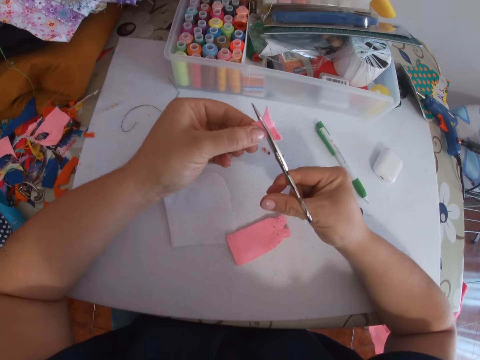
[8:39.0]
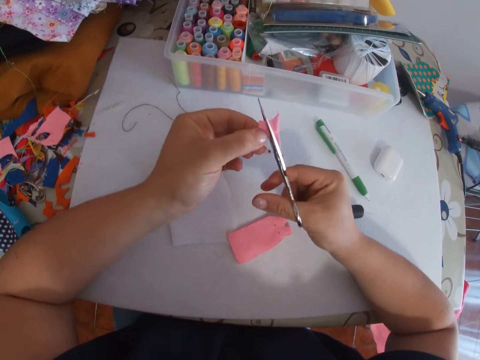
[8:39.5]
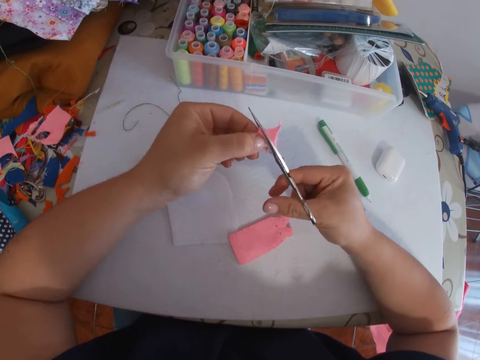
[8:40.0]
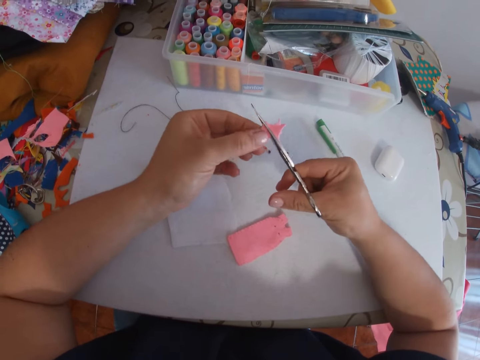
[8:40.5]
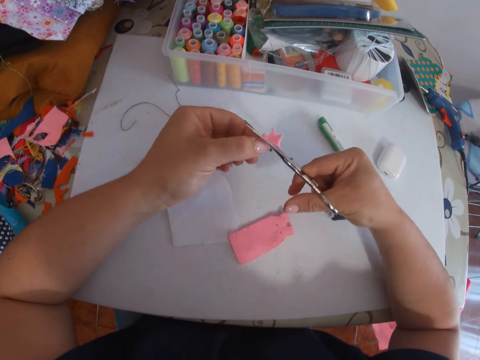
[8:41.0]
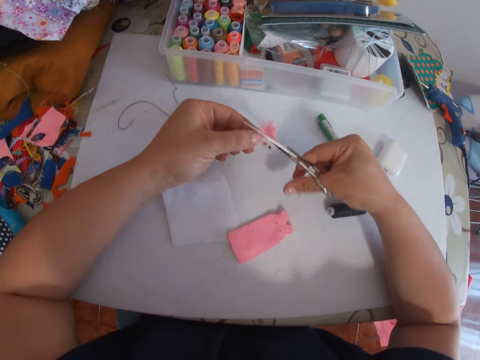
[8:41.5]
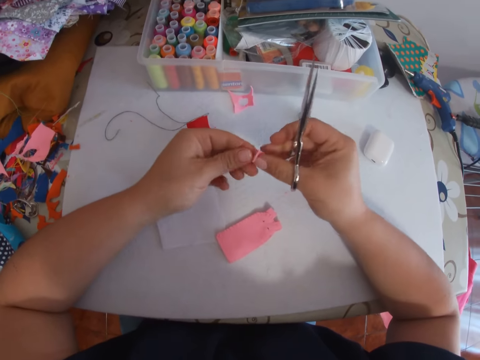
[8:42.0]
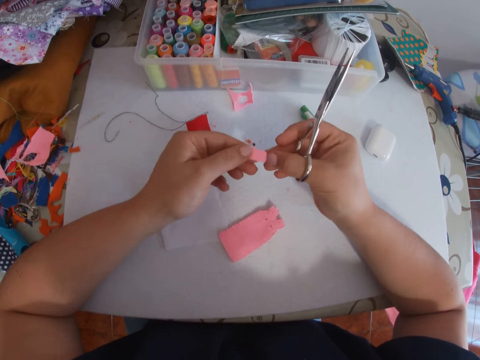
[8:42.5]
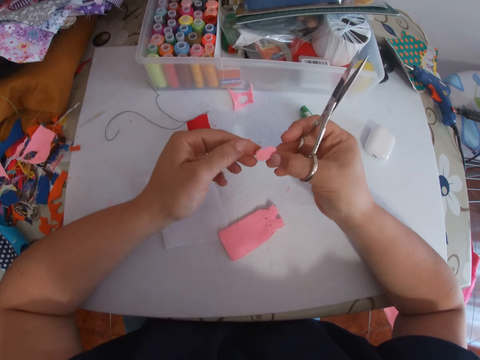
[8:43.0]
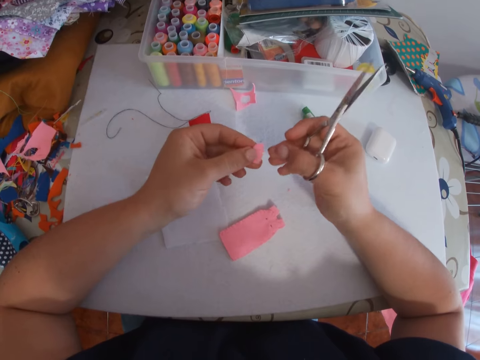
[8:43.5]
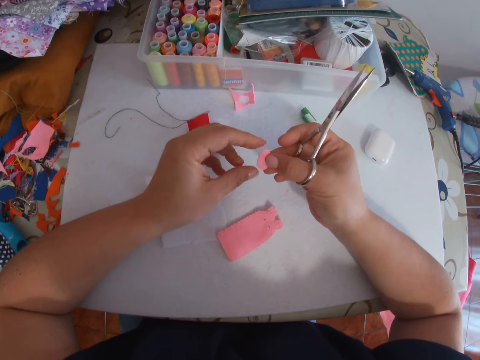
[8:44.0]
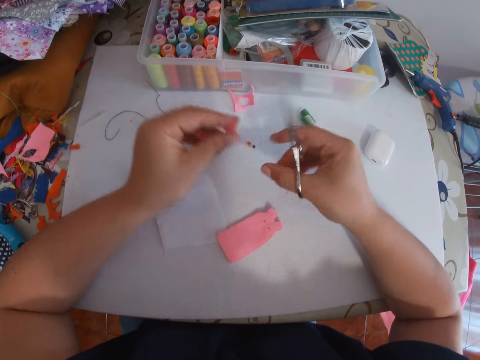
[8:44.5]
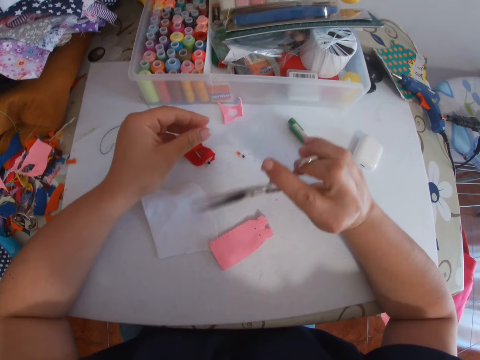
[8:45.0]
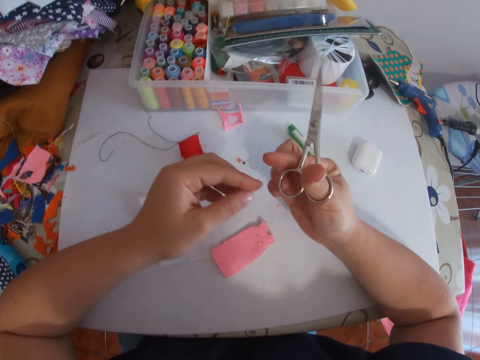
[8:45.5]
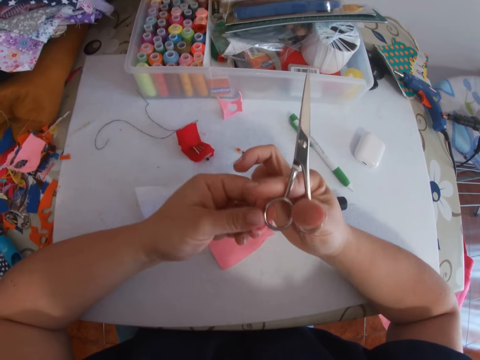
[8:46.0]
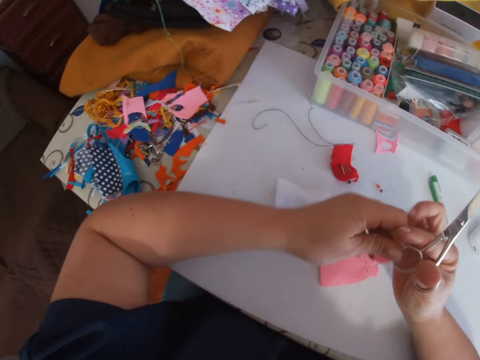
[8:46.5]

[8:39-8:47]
The camera wearer holds the cut piece of pink fabric with both hands. He turns the felt fabric. He moves the scissors around. He holds the scissors.

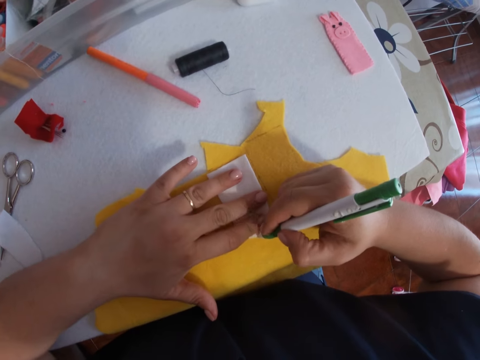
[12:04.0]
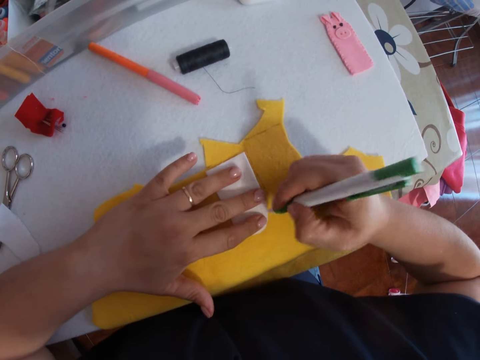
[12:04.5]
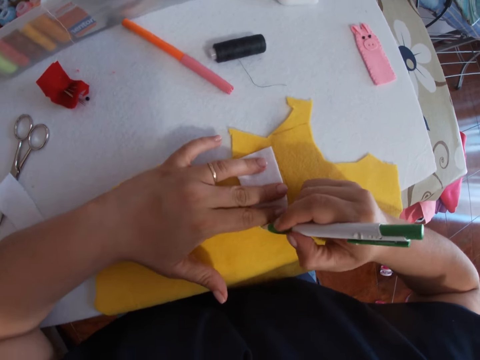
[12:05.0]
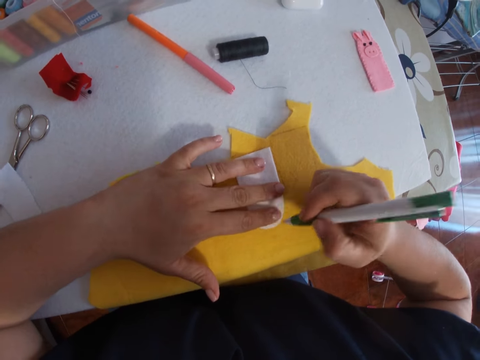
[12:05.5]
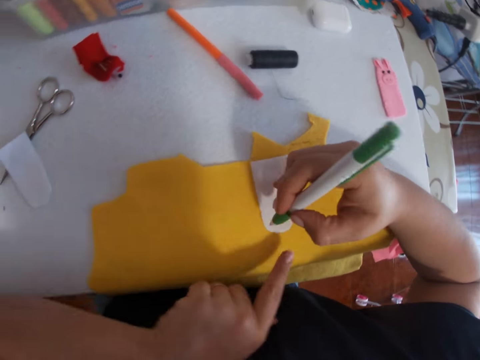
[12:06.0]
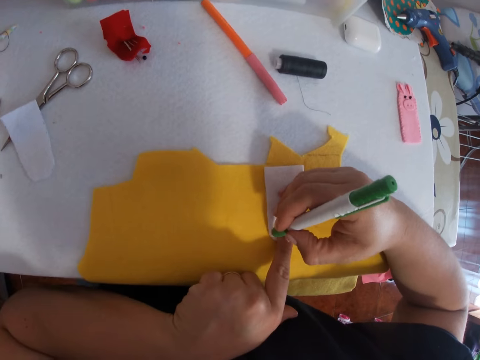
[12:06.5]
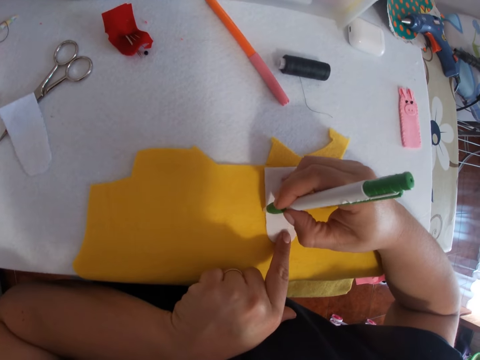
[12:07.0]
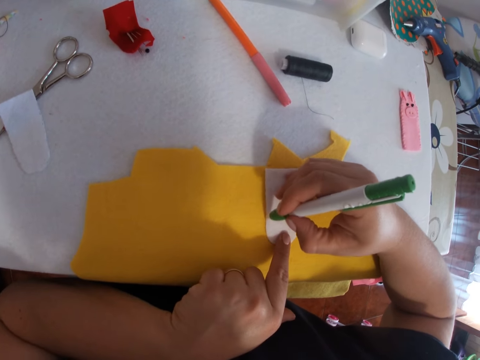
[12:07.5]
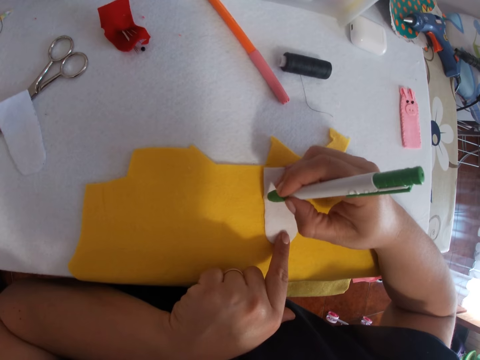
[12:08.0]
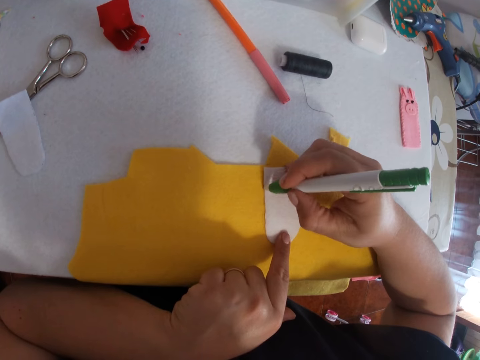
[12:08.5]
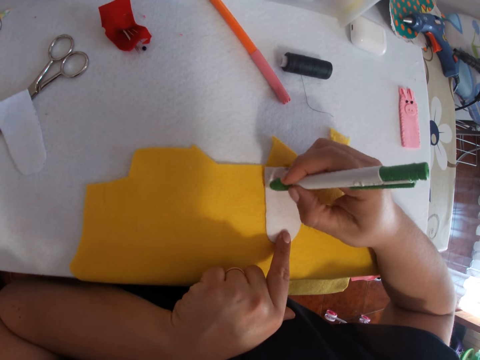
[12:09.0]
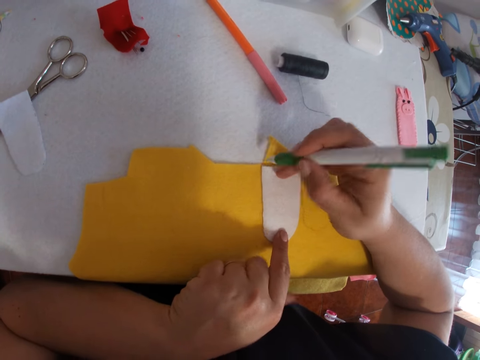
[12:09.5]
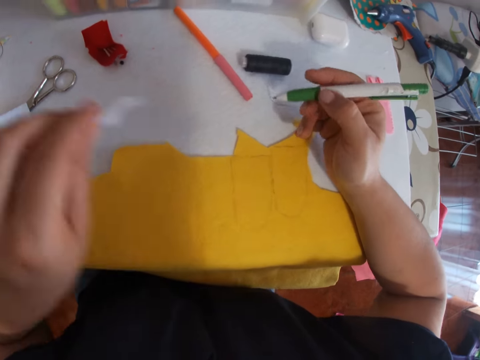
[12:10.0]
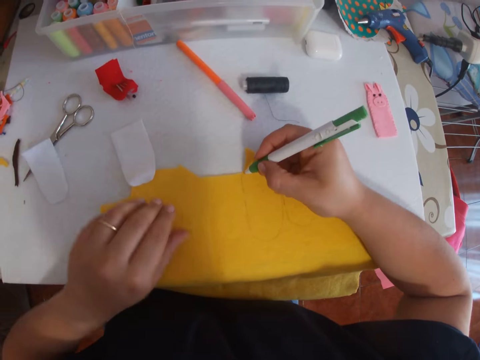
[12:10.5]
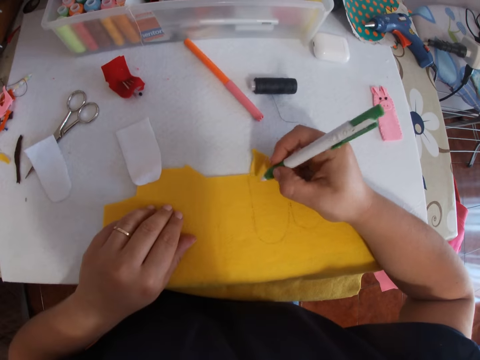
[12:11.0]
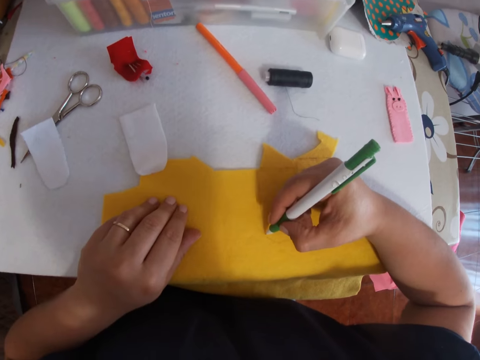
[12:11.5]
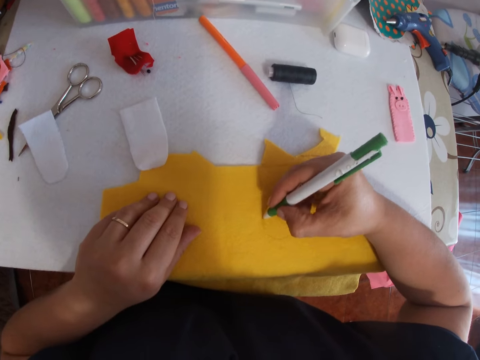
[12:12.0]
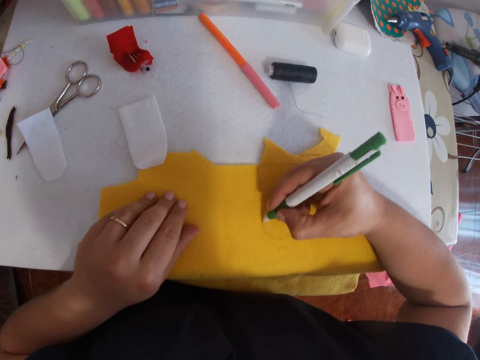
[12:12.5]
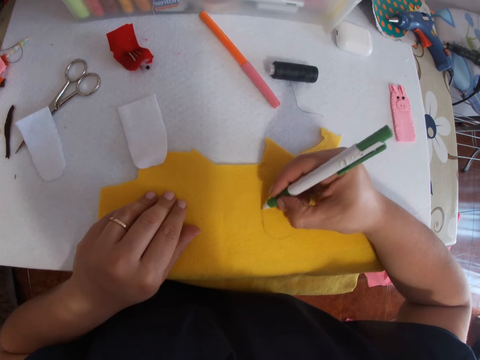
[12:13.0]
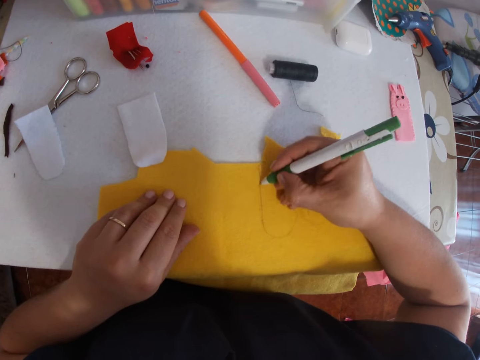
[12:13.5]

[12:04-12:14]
The camera wearer turns his hand. He marks the felt fabric with a pen. He removes the detached white fabric from the yellow fabric with his left hand. He places the detached white fabric on the table with his left hand. He traces the yellow fabric on the table with the pen in his right hand.

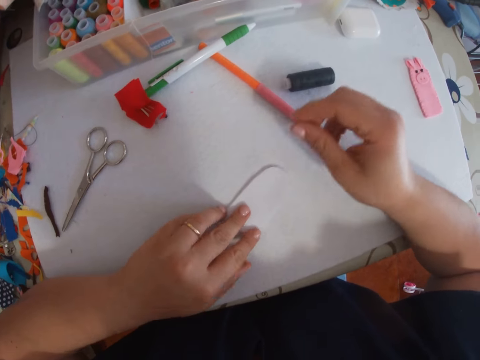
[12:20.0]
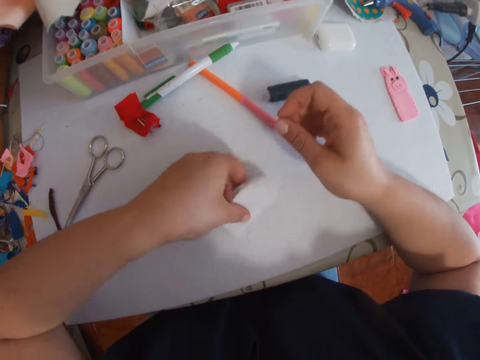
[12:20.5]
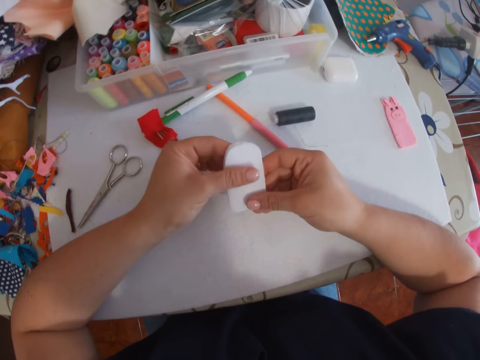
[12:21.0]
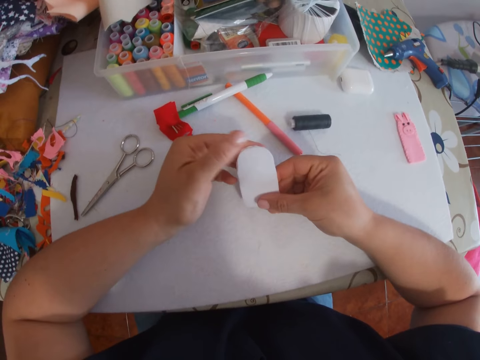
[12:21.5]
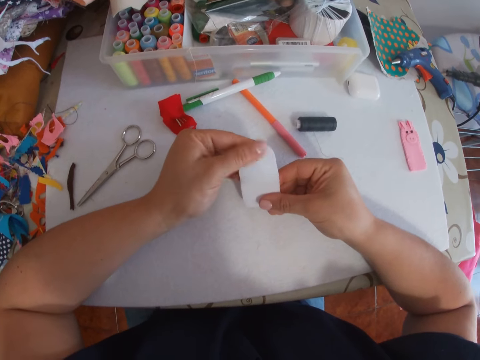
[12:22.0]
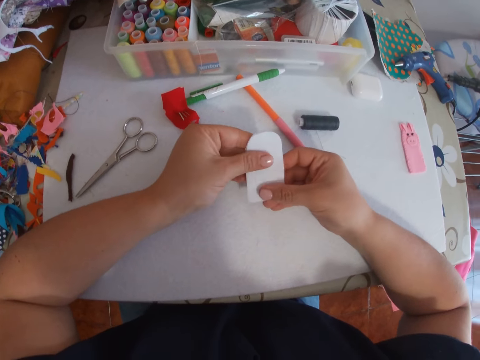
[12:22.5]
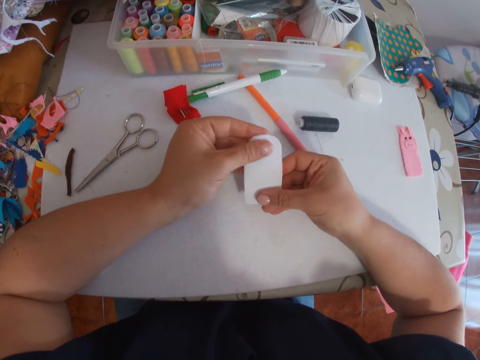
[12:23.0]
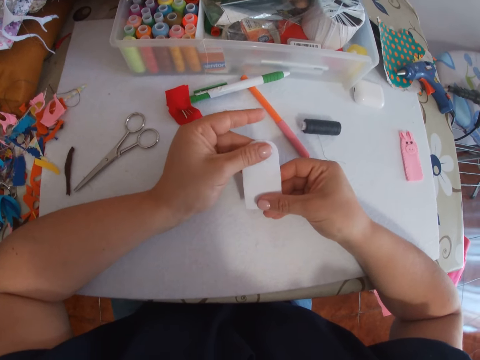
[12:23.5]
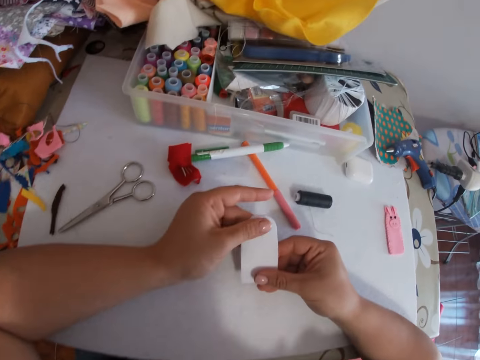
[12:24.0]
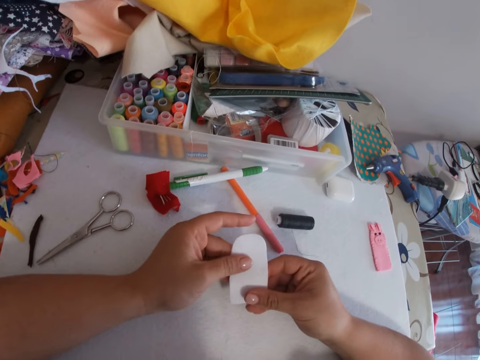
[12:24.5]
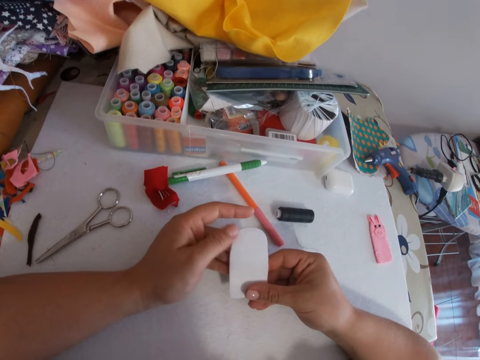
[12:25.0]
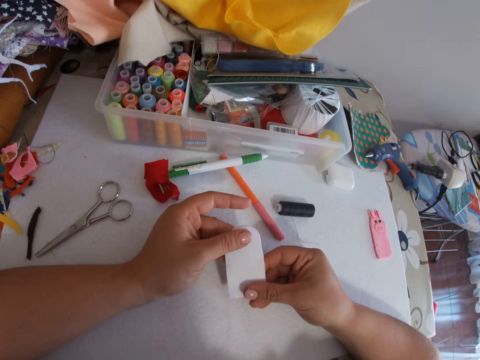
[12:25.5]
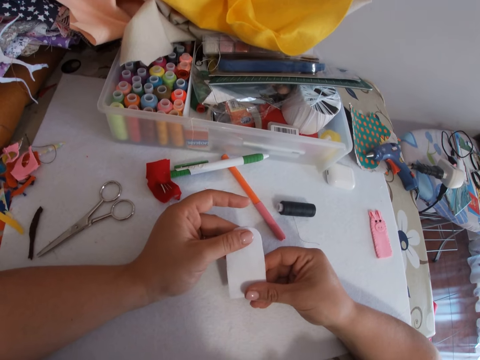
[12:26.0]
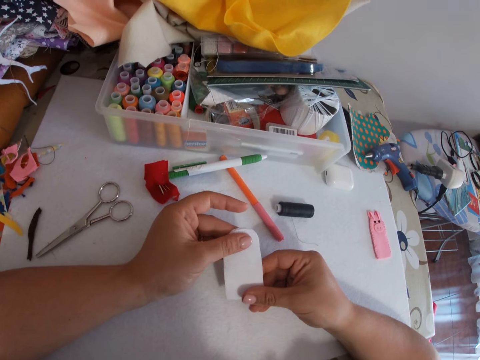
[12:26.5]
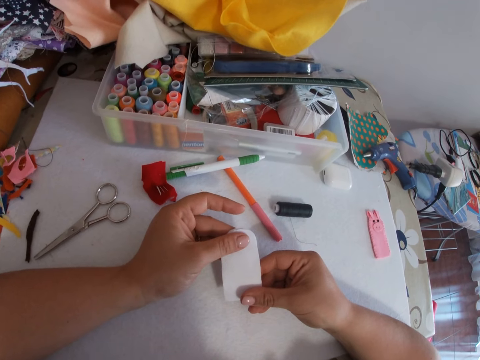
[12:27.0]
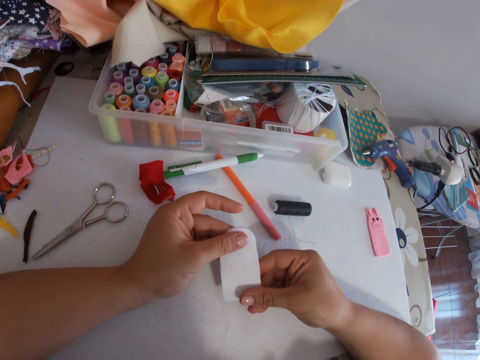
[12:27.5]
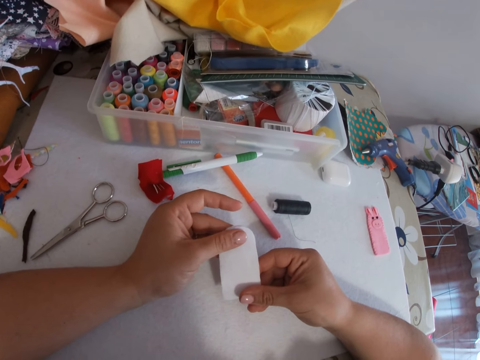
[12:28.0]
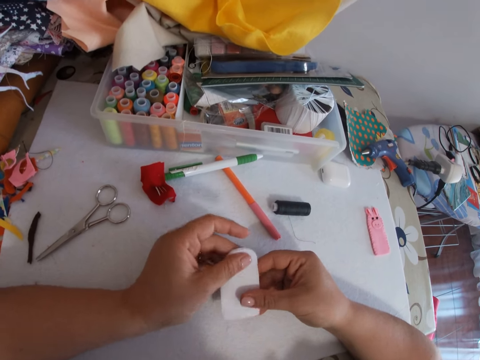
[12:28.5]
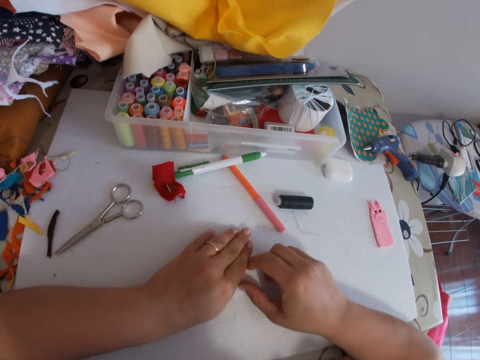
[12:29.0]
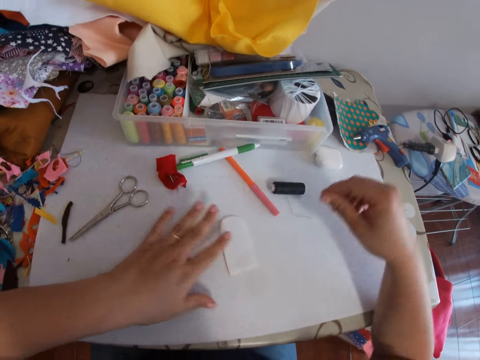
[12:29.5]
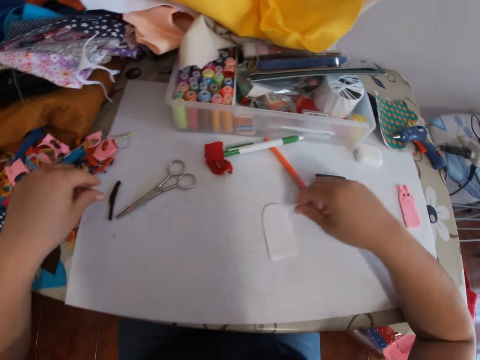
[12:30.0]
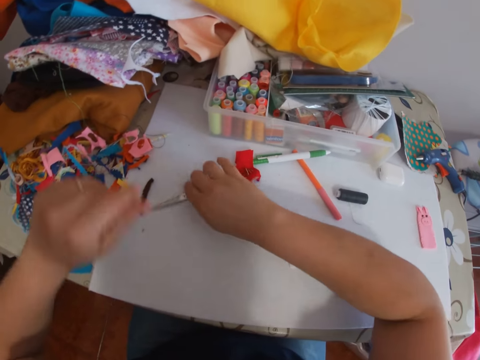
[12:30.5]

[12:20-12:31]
The camera wearer puts the two white fabrics together on the table with both hands. He picks up the white fabrics or felt fabrics from the table with his left hand. He holds the white fabrics with both hands. He wipes the felt fabrics with his finger. He looks around. He places the white fabrics on the table with both hands. He presses the felt fabrics on the table. He moves his hands around.
